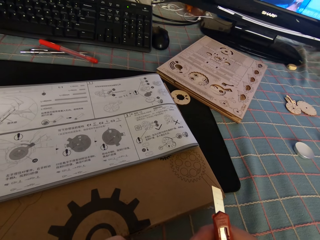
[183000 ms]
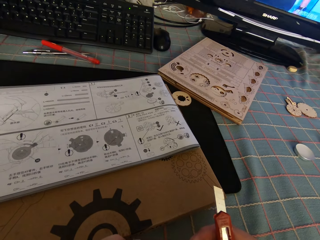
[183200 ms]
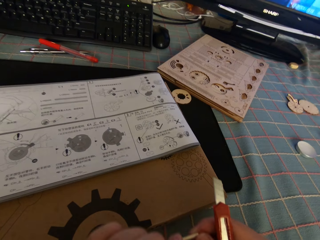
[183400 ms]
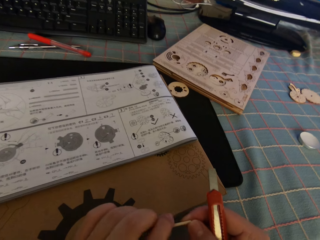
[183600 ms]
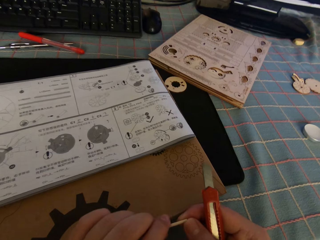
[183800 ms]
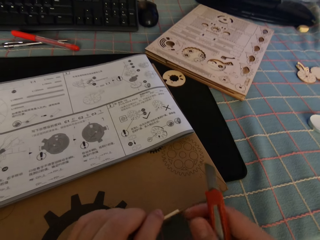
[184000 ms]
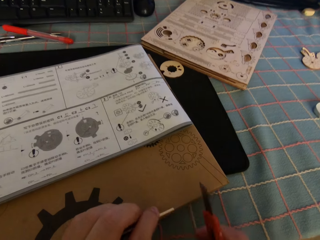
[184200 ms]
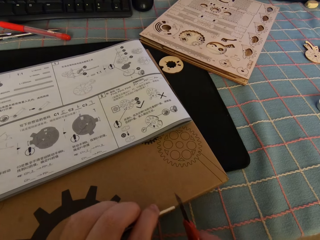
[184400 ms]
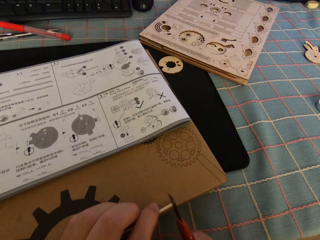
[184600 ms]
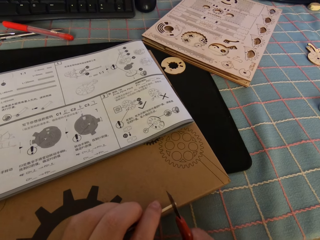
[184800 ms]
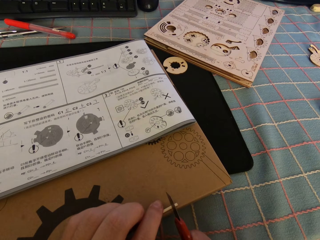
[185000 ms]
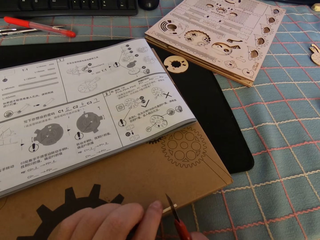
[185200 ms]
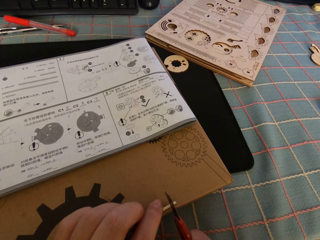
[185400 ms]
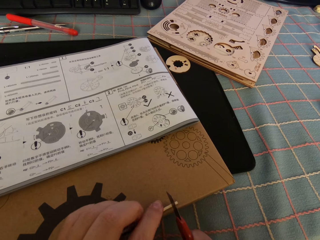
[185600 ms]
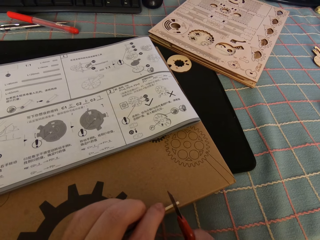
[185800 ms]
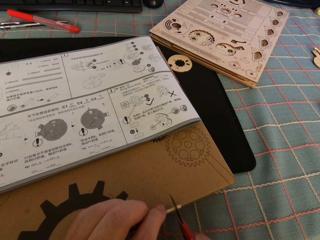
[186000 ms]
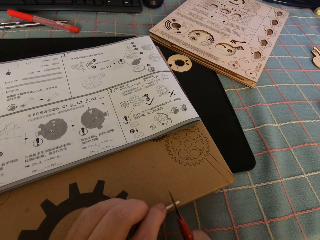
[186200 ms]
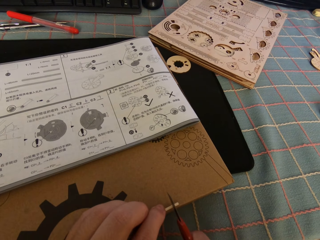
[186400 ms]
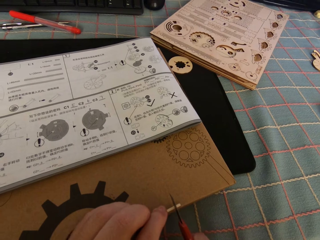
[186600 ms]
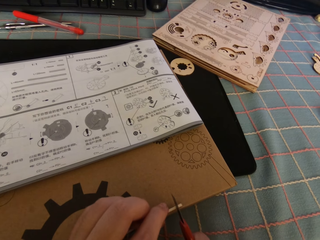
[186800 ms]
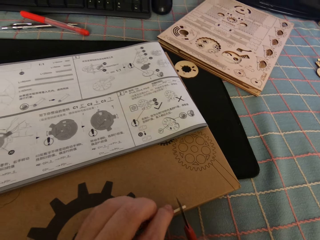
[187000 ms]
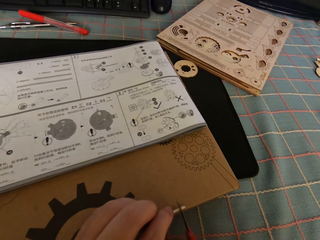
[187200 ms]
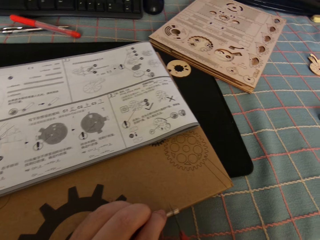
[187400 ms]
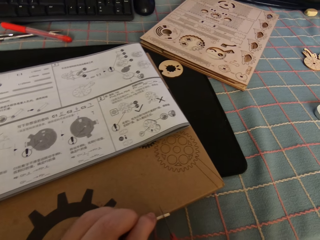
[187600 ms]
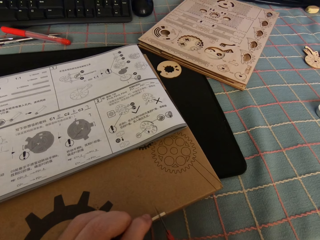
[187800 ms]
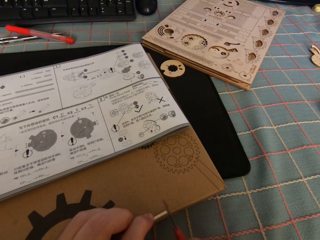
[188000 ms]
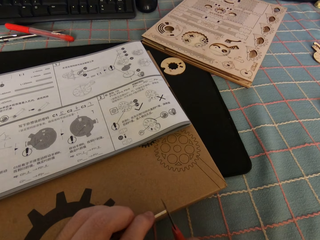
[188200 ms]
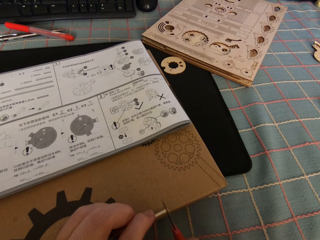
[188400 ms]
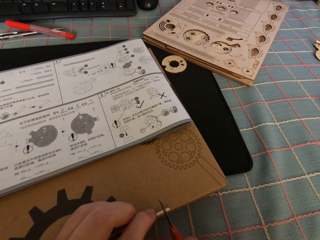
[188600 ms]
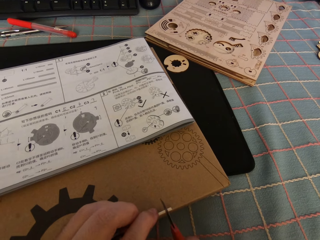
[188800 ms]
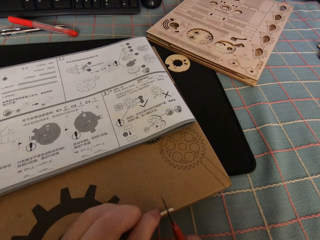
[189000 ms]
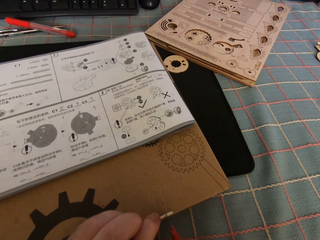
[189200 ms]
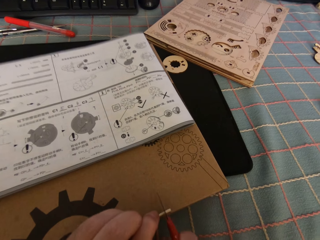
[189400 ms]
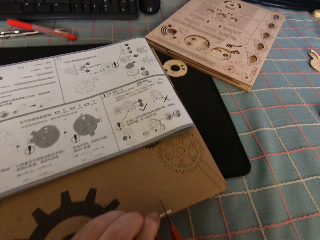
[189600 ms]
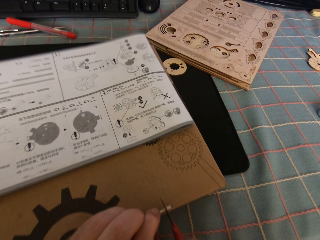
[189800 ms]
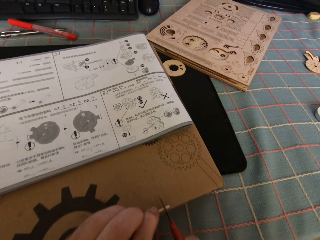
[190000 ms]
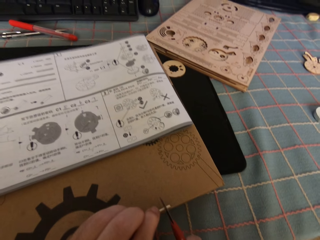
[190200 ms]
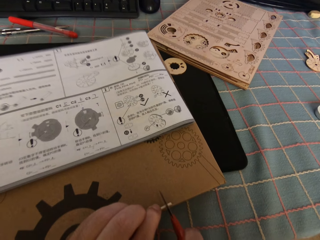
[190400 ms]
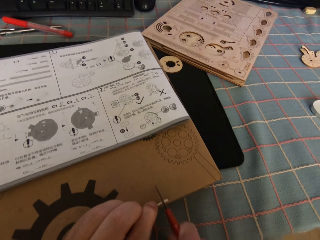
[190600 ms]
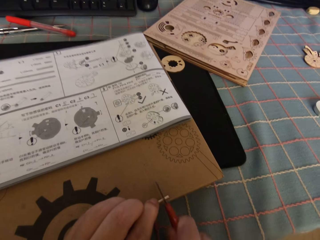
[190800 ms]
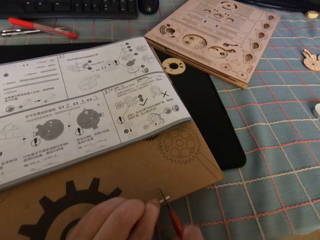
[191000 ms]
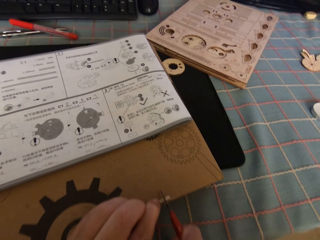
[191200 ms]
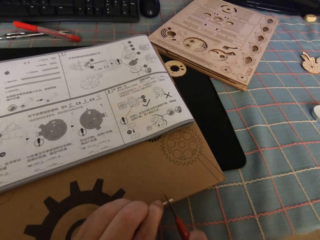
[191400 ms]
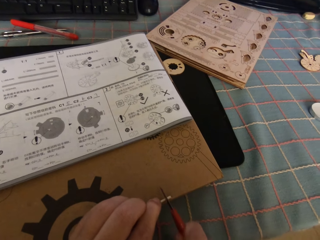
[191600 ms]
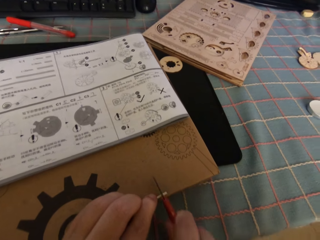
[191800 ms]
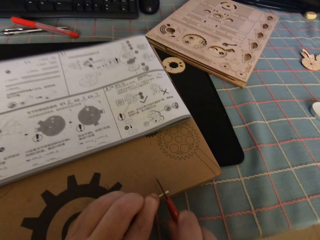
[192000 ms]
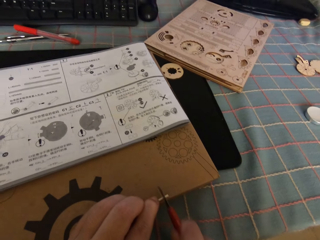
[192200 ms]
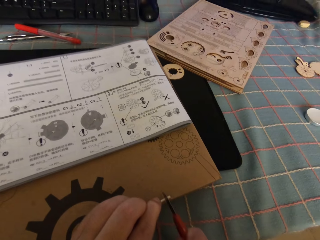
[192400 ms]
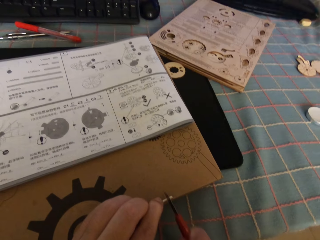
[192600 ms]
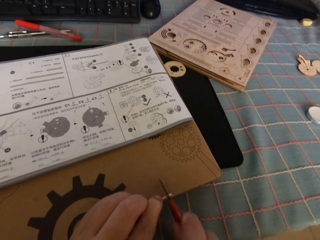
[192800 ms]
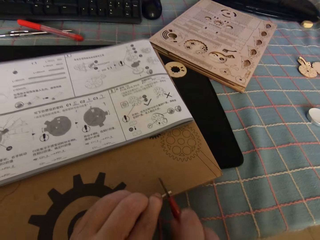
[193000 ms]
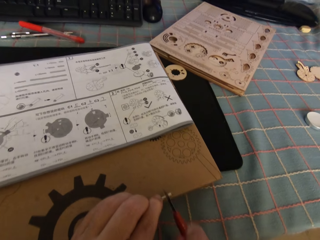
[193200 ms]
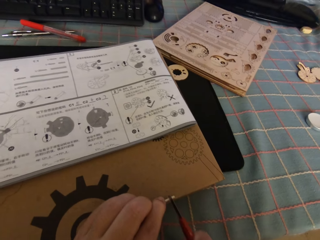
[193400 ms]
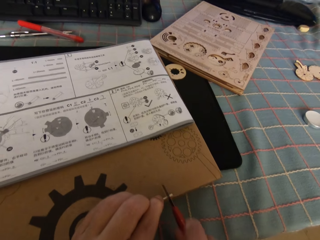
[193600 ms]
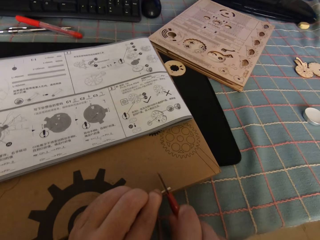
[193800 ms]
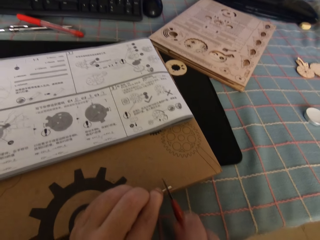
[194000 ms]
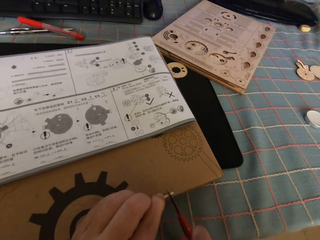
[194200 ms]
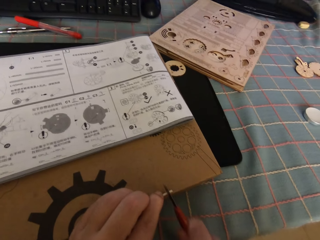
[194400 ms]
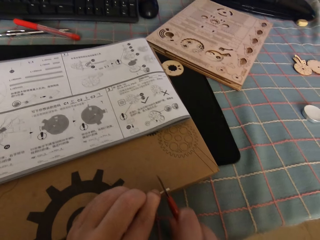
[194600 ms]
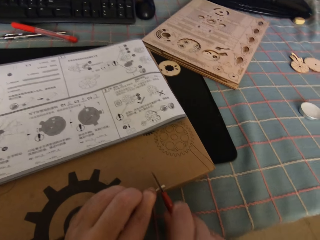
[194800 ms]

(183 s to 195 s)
The camera wearer looks at something. They put the round wood stick on top of the package box. They cut the round wood stick with the knife cutter on the puzzle package box.

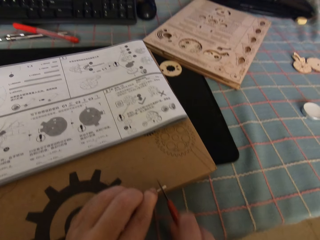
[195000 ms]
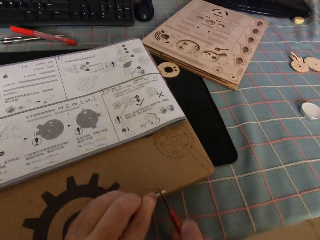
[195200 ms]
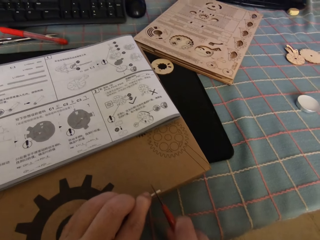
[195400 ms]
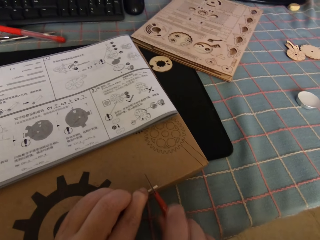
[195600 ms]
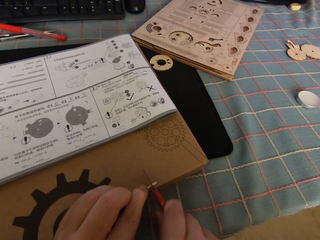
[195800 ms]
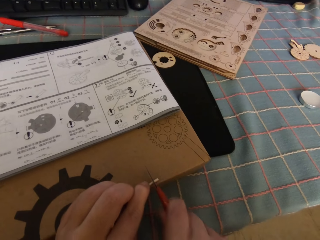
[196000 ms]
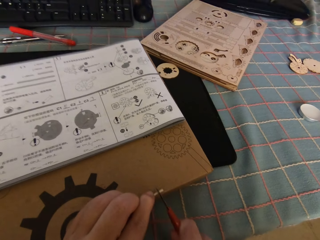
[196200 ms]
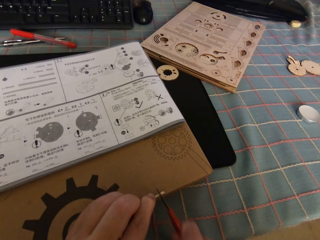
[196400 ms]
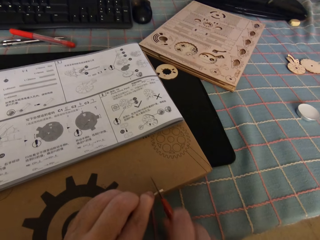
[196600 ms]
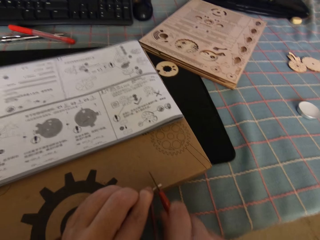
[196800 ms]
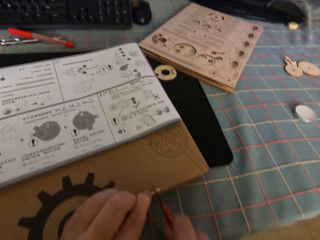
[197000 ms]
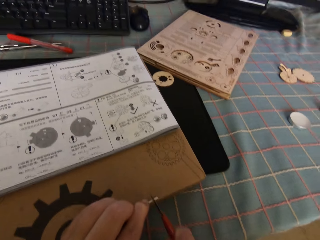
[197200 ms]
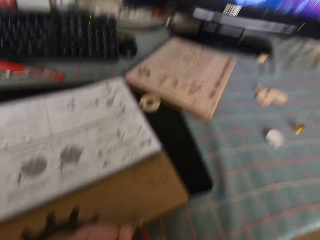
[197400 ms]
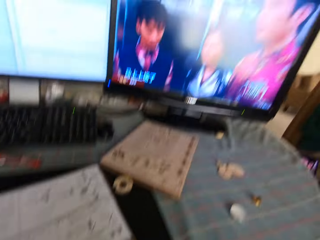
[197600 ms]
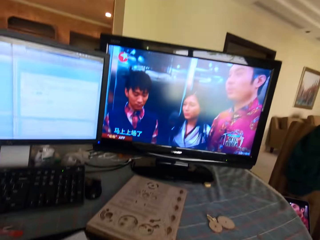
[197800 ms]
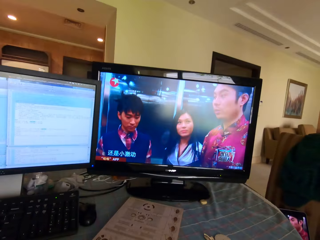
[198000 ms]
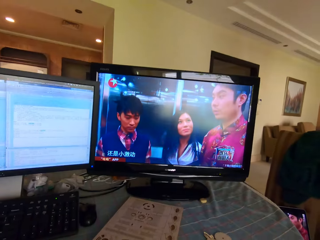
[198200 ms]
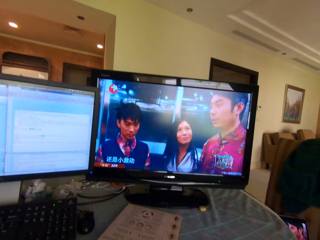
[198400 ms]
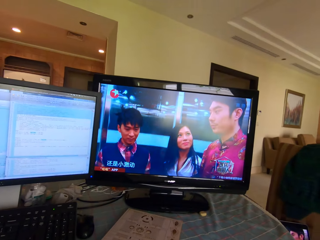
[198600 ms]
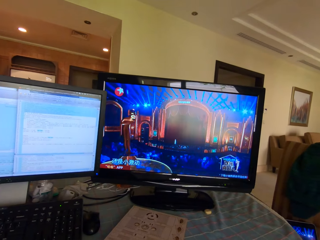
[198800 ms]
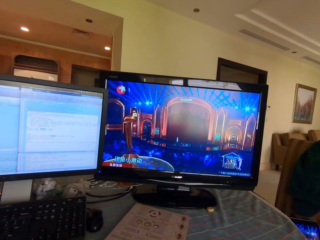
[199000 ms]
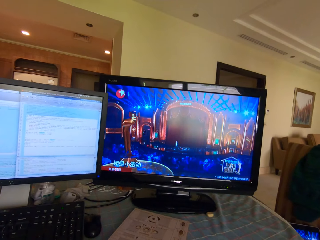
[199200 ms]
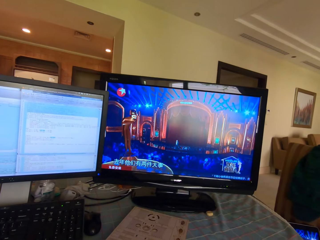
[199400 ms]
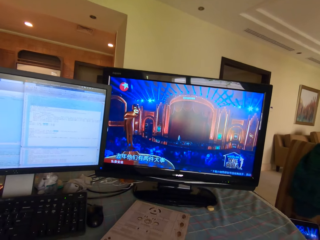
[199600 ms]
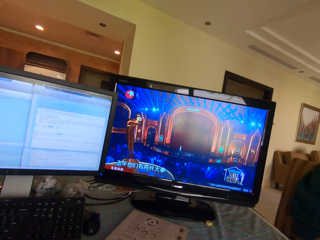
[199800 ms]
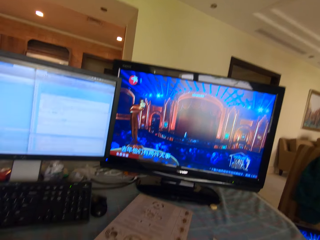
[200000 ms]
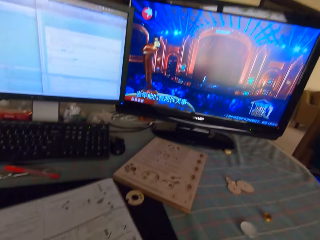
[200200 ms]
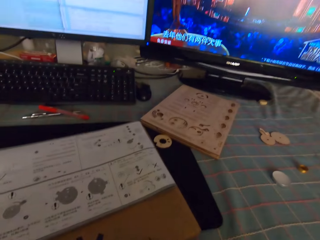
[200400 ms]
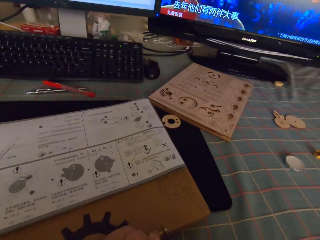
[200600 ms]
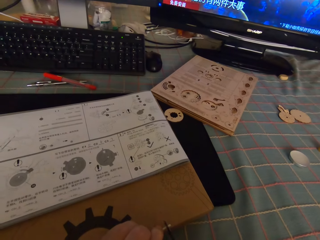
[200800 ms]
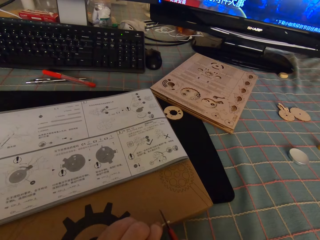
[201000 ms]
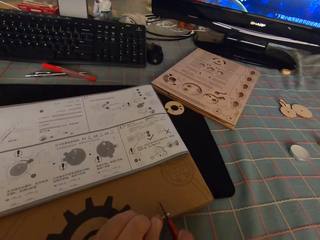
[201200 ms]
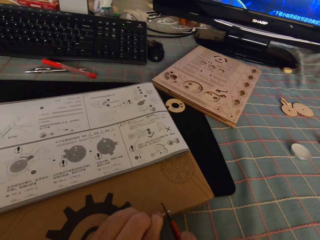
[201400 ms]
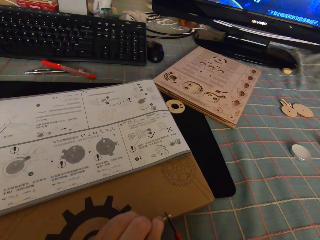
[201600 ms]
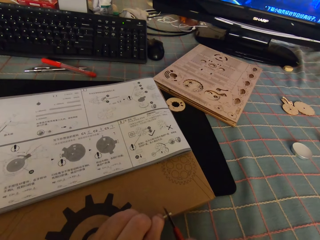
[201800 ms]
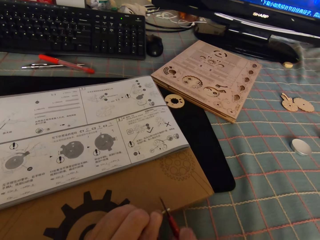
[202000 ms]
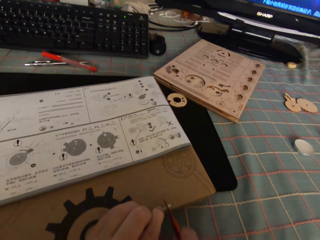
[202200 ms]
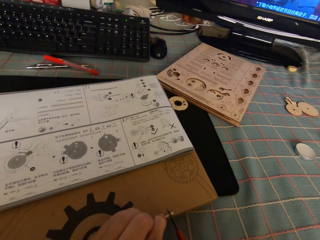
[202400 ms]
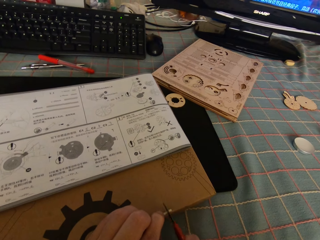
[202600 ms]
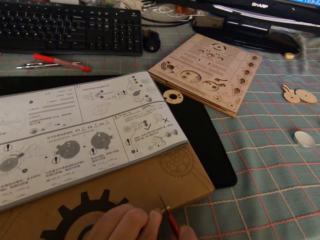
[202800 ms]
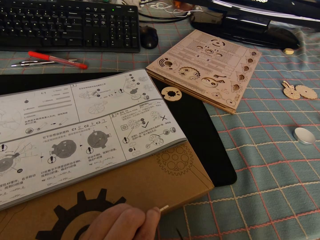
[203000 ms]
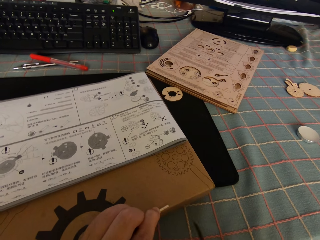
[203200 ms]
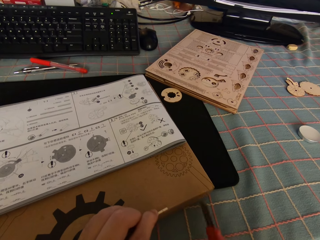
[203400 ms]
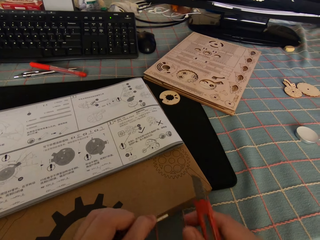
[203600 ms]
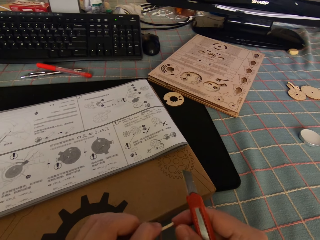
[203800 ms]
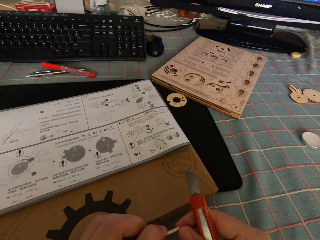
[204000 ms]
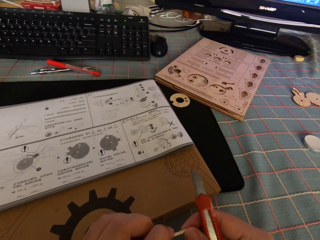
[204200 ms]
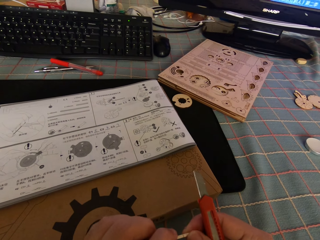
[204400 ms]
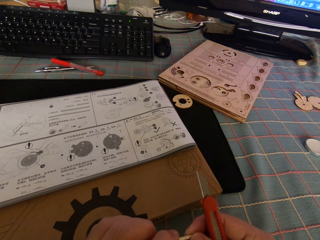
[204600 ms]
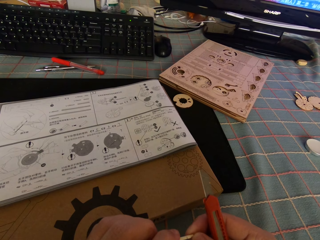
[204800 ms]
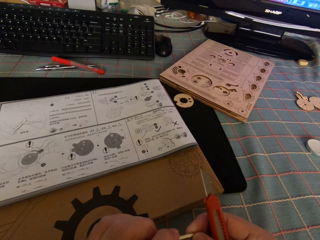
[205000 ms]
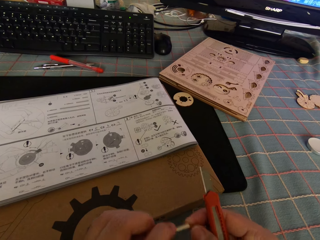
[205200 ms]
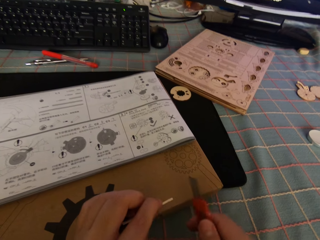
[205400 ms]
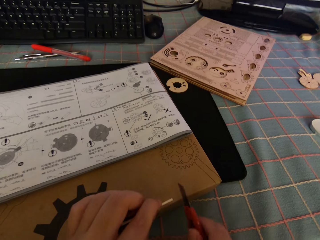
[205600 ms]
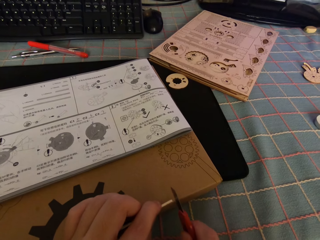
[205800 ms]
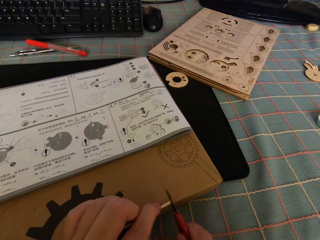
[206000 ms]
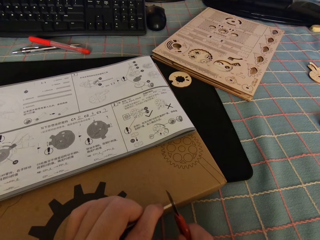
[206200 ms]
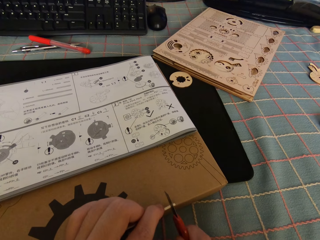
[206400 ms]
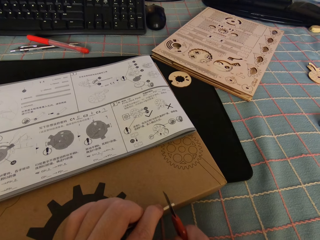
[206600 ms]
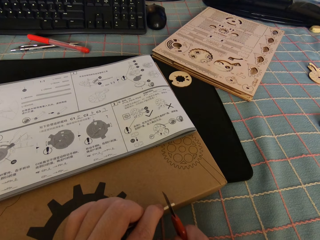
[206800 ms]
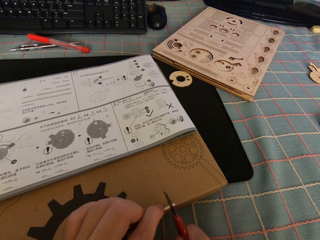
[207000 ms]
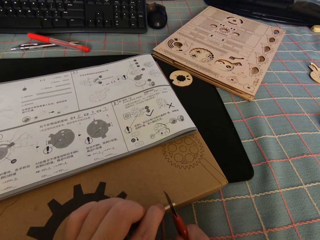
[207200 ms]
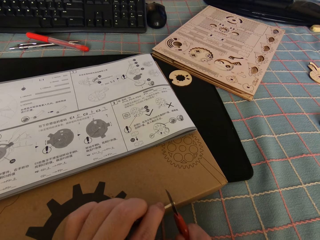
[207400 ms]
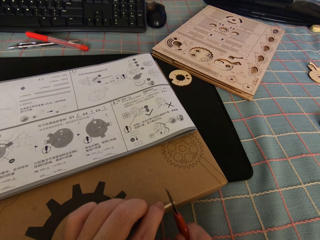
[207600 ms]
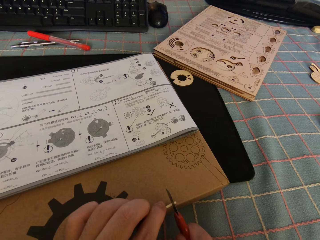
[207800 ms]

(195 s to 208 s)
The camera wearer looks up towards the television screen. They remove the round wood stick from the puzzle package box. They look at something. They put the round wood stick on top of the package box.
